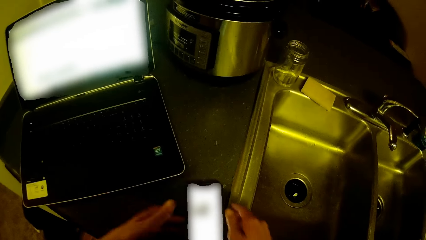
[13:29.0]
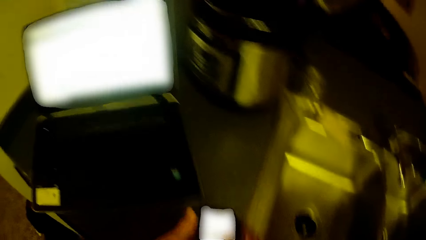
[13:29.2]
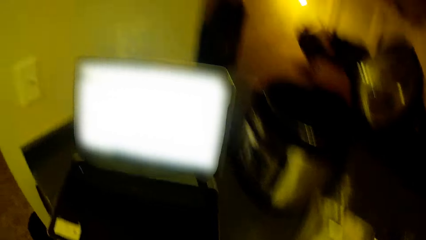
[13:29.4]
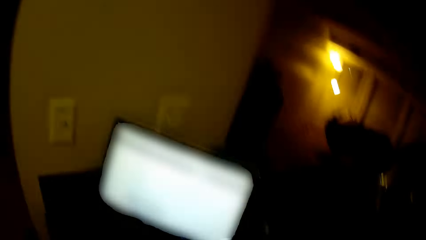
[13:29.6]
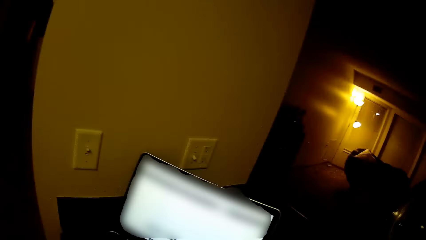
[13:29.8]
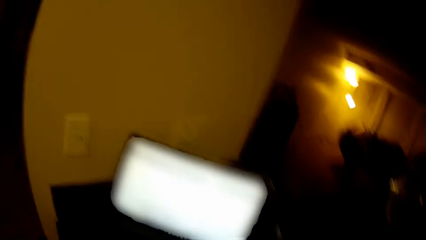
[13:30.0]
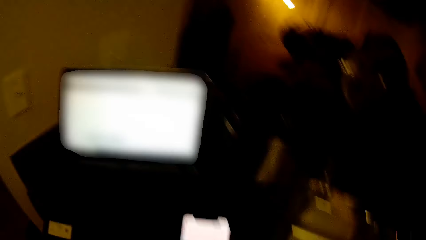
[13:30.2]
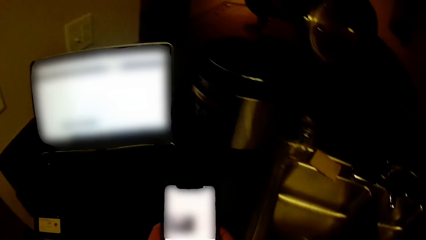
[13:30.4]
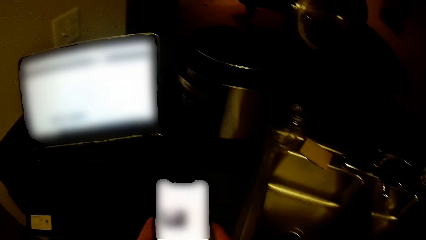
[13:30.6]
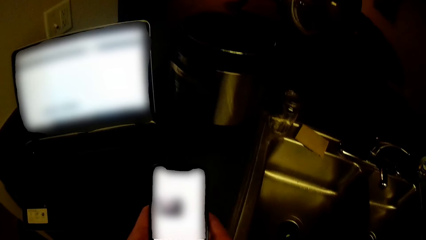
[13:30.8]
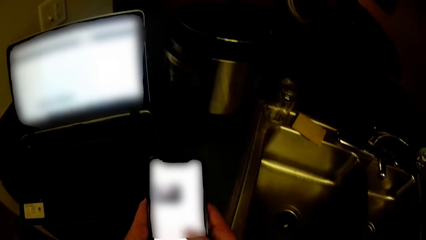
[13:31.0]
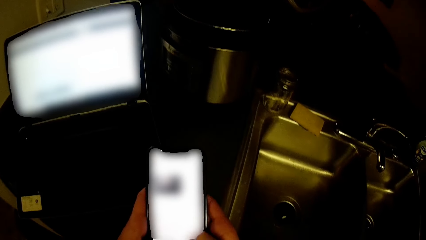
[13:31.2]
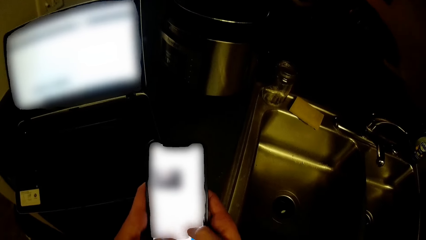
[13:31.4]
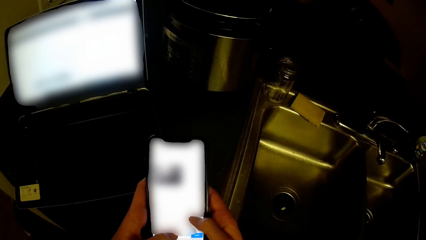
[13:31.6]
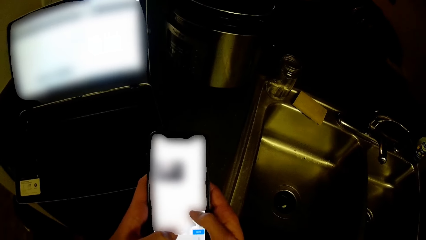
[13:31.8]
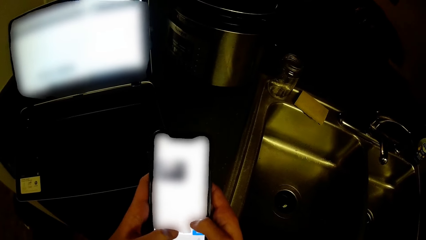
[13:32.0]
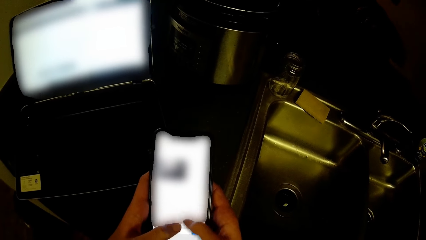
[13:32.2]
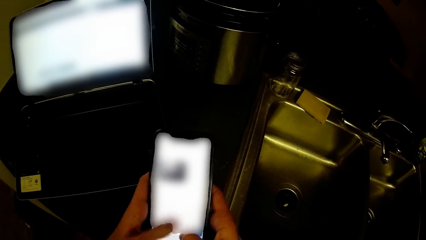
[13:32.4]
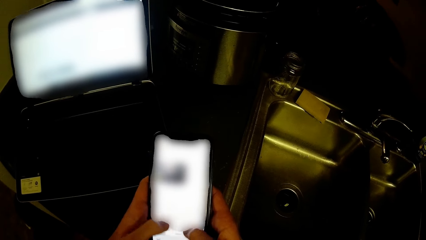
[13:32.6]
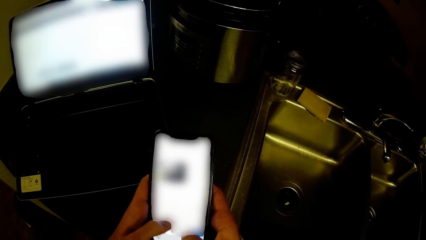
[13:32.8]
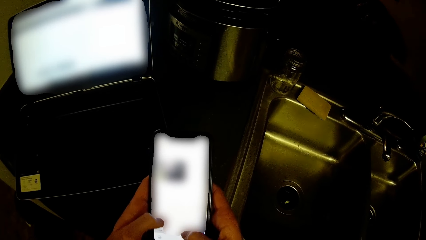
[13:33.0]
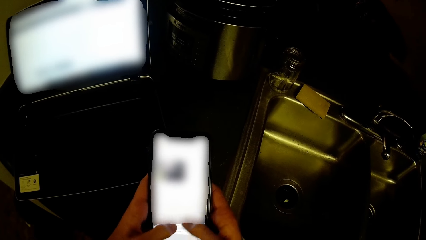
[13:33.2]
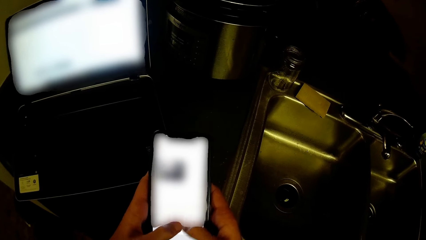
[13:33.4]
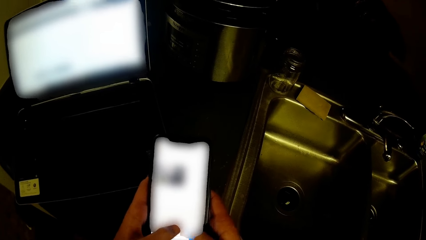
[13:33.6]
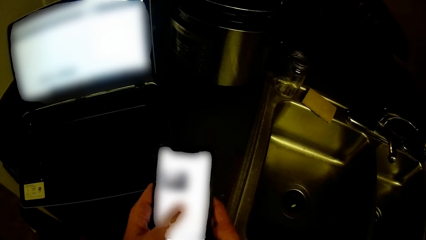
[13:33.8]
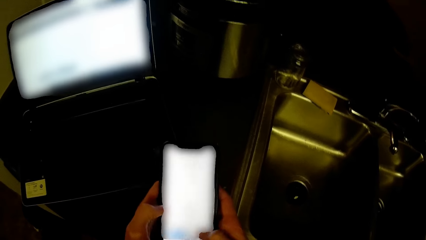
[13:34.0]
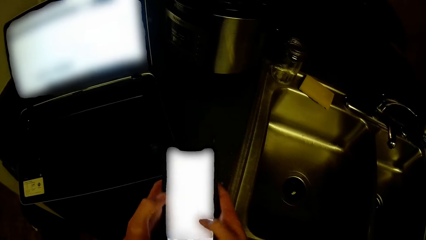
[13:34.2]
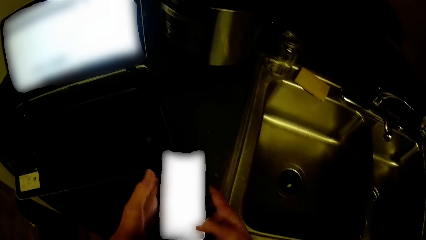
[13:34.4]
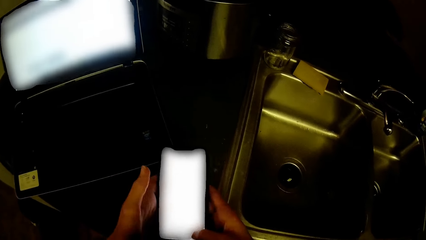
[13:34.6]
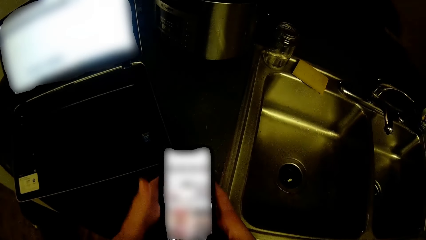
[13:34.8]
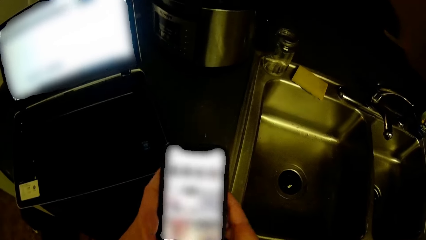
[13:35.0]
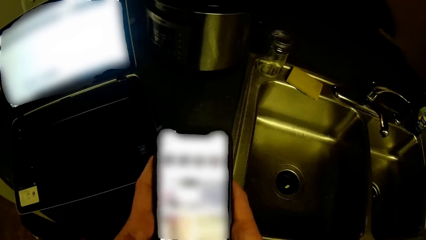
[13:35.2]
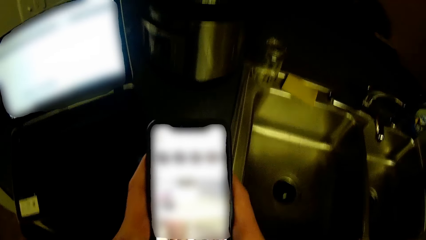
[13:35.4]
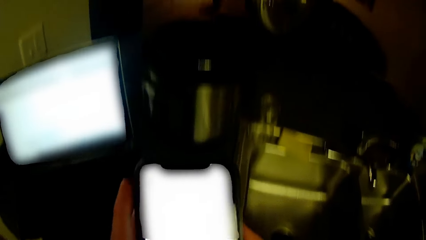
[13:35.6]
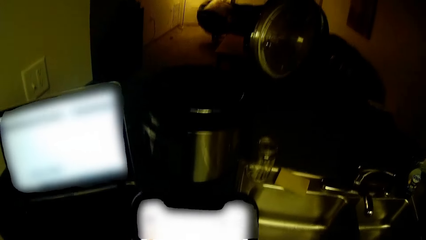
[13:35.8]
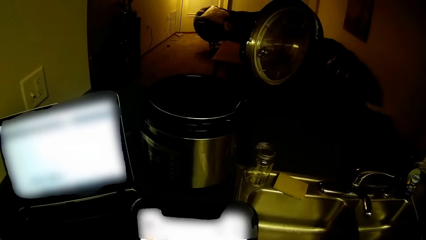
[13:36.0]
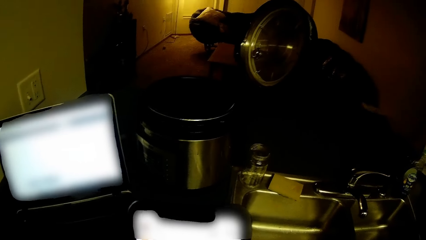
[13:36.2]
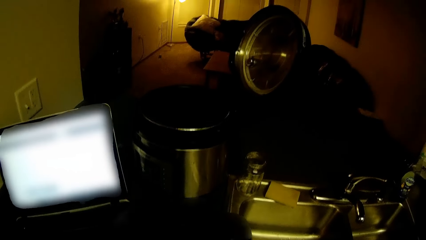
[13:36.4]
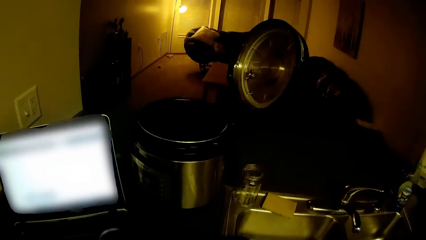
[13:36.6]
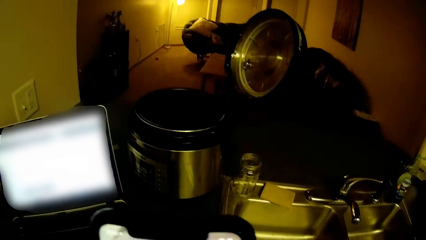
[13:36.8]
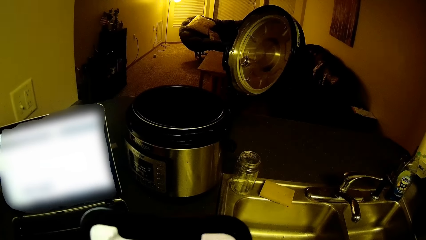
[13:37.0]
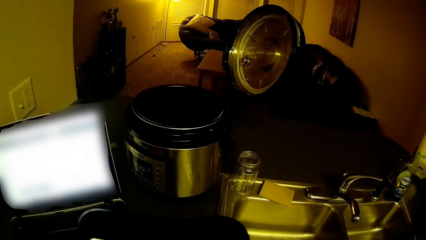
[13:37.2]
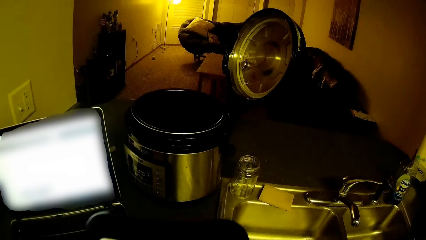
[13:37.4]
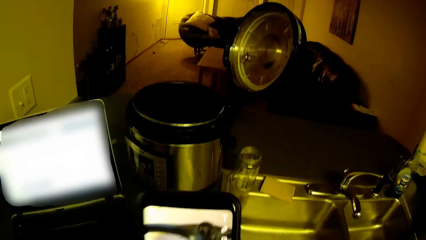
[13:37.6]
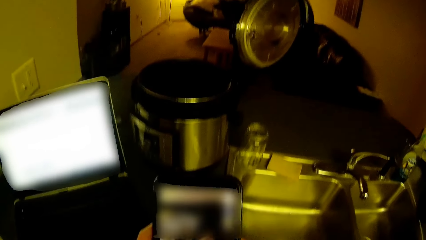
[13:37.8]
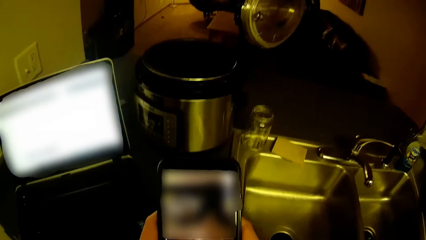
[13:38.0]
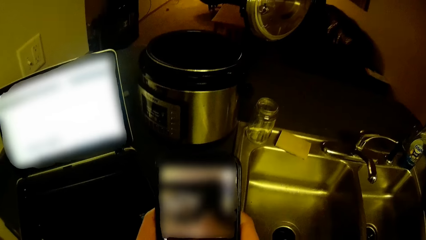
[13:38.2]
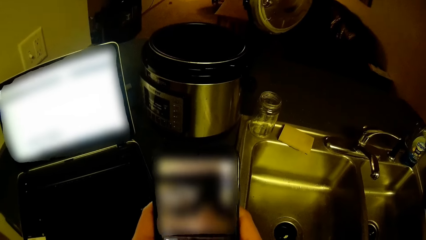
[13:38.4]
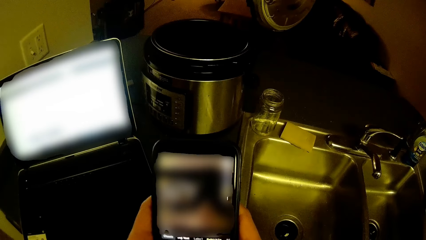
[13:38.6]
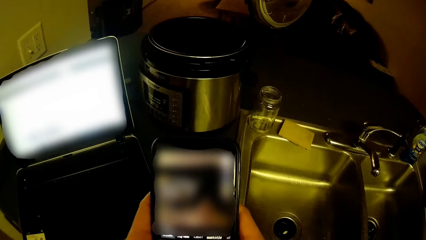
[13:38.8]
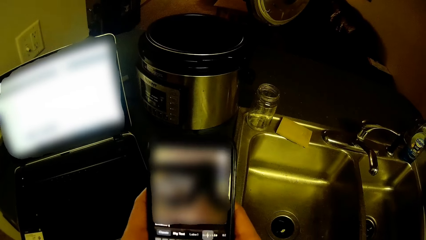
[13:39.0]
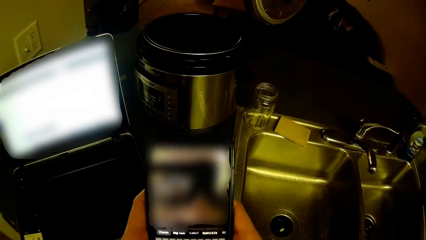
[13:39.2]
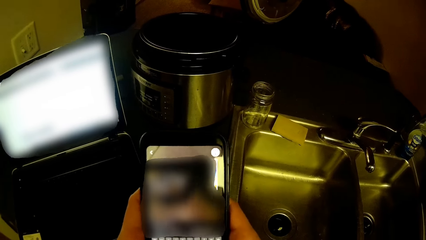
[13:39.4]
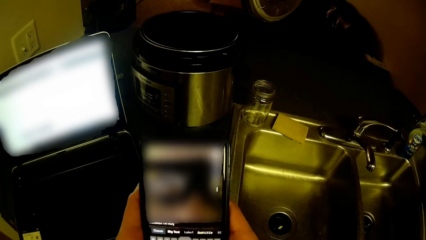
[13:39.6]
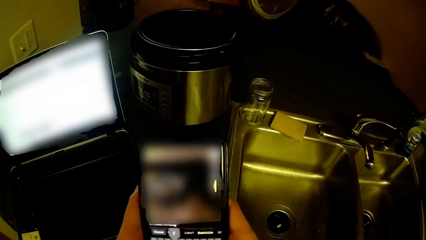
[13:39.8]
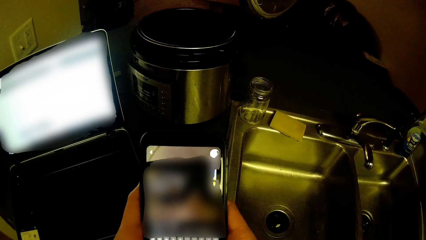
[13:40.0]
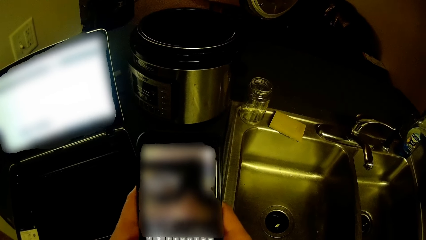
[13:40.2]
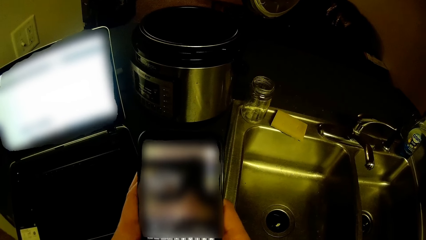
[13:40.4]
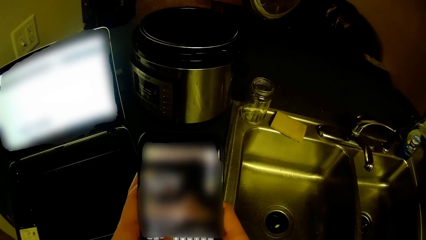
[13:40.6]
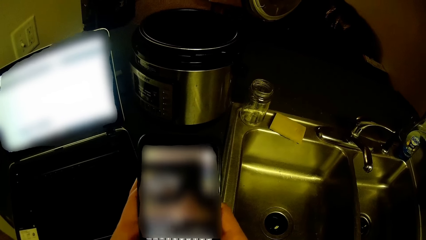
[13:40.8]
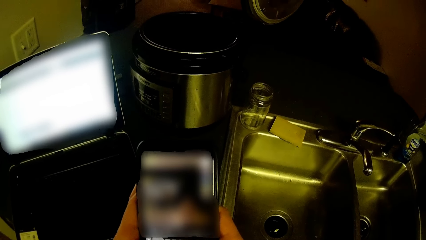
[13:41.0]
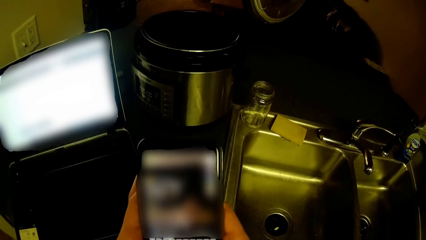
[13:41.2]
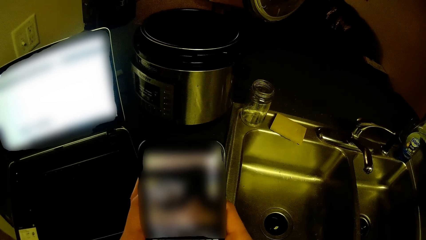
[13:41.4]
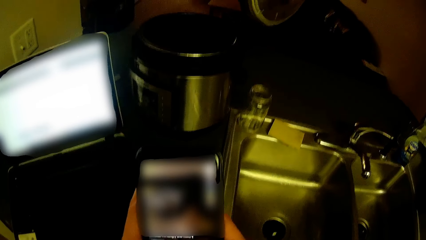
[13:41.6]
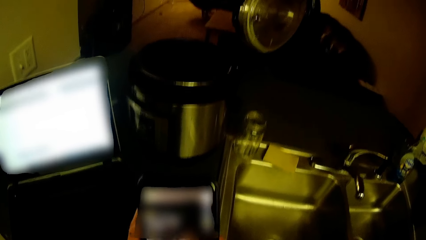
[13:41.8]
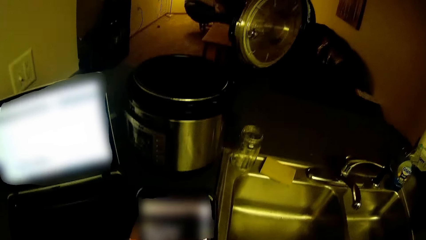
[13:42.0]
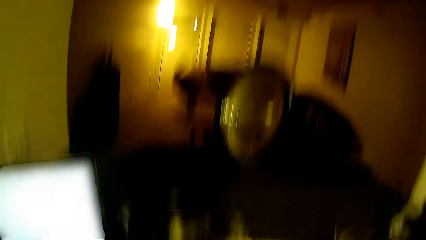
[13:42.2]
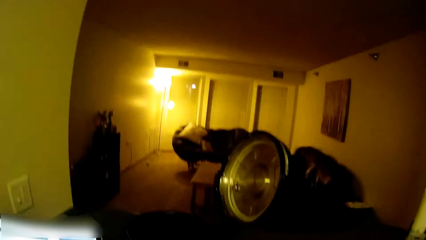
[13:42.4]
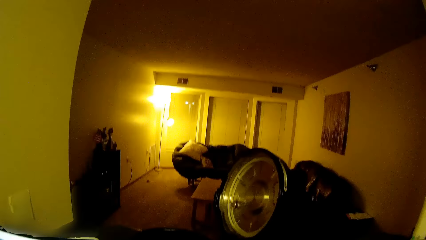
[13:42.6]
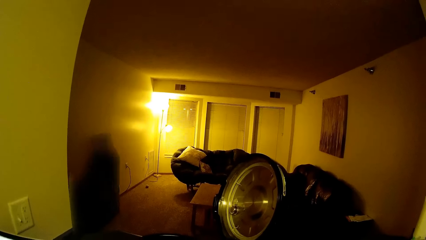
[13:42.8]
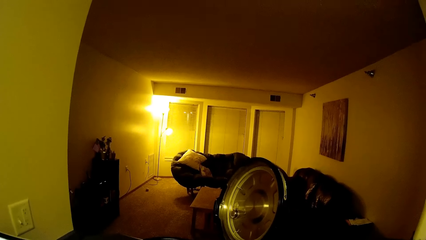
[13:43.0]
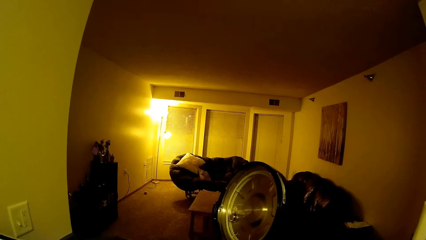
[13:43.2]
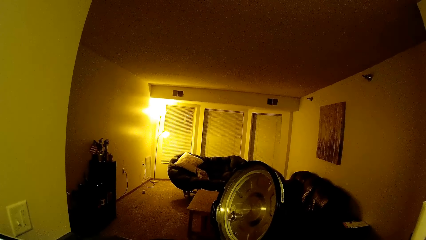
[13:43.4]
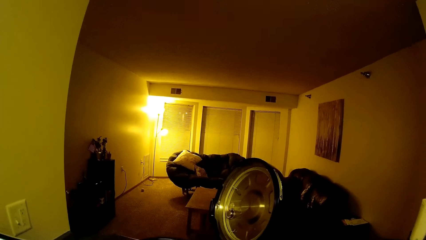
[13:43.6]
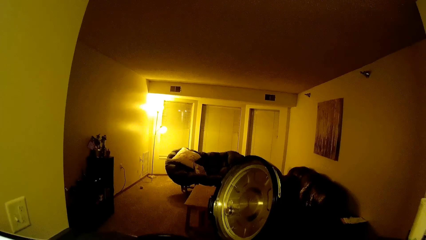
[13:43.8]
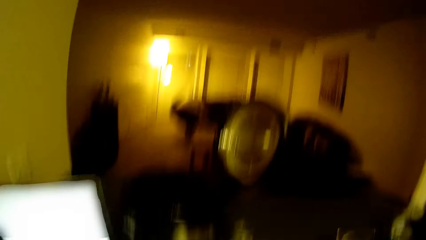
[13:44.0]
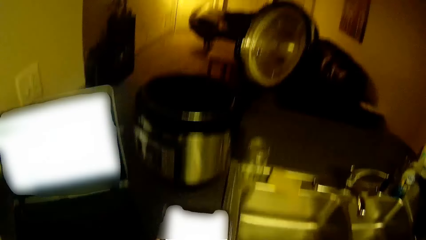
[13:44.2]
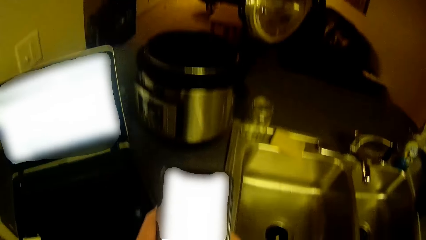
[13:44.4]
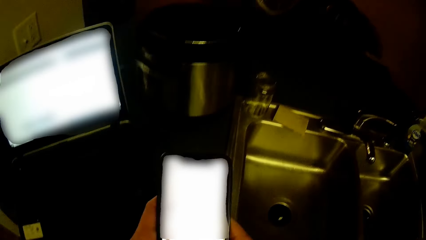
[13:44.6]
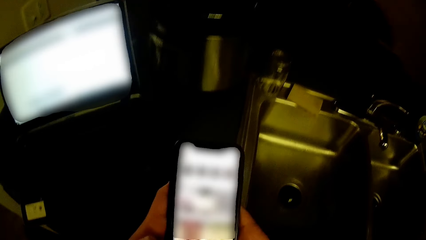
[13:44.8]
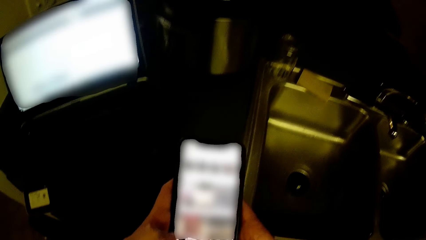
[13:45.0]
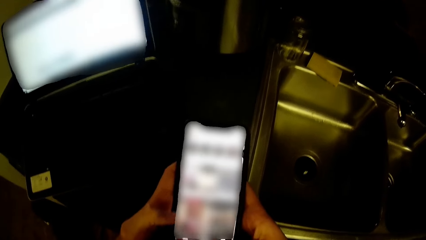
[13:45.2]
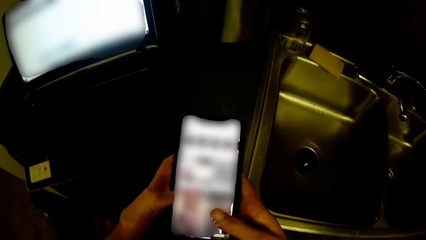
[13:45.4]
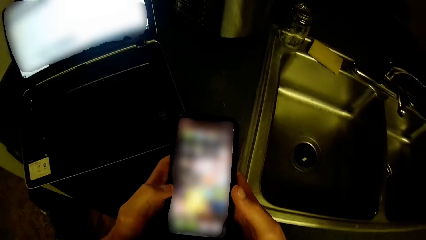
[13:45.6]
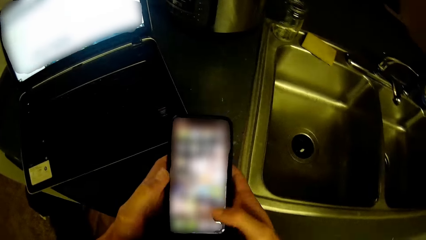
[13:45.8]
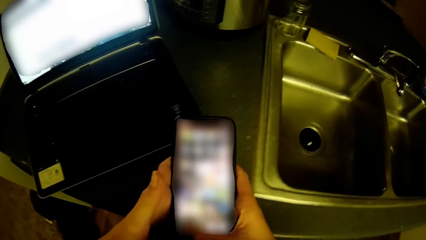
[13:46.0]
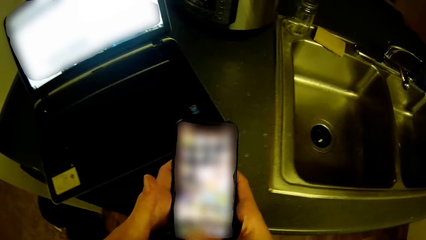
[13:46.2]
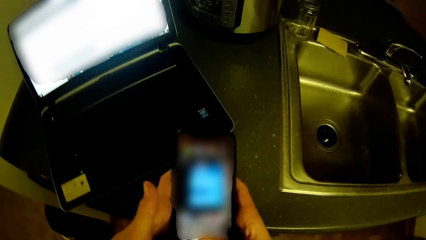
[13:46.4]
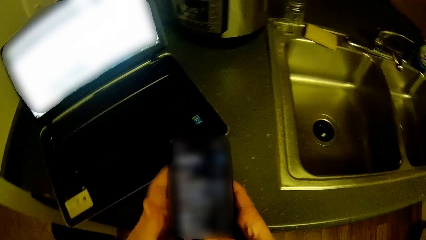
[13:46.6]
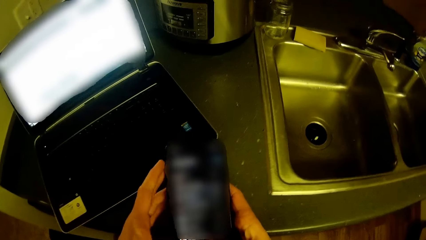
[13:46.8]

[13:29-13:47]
The camera wearer stares at the mobile phone. They swing the hand, move the head up and move the head down. They pick the phone up from the kitchen slab with both hands and operate on the phone with both hands. They move the head up, move the head down and touch the mobile phone. They move the head up, move the head down and touch the mobile phone.
